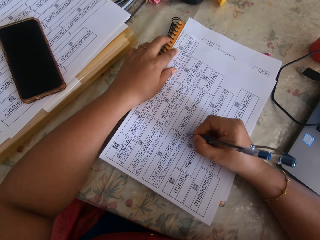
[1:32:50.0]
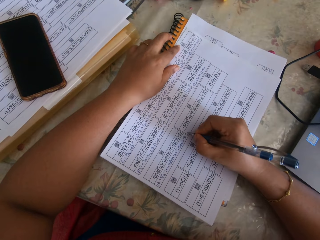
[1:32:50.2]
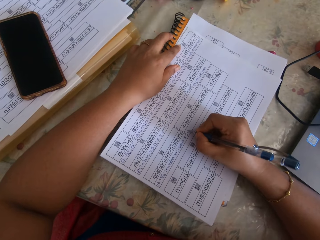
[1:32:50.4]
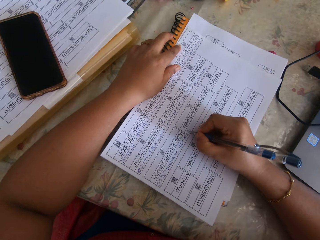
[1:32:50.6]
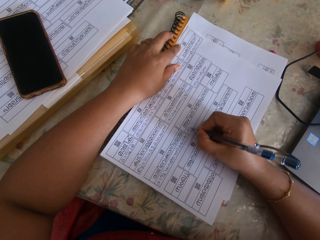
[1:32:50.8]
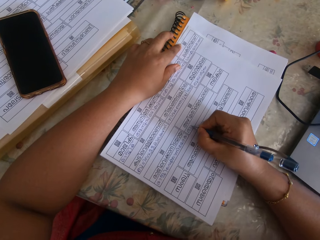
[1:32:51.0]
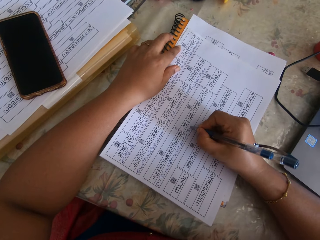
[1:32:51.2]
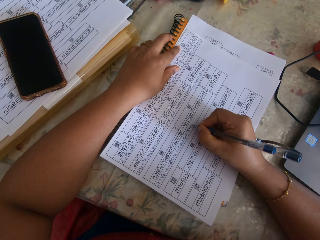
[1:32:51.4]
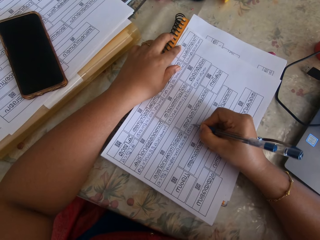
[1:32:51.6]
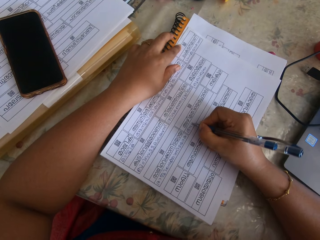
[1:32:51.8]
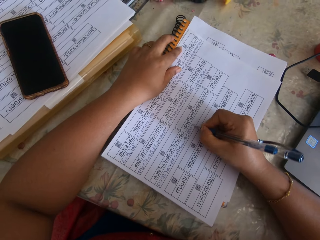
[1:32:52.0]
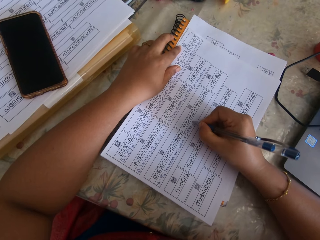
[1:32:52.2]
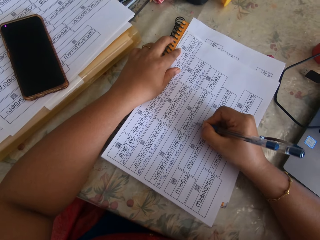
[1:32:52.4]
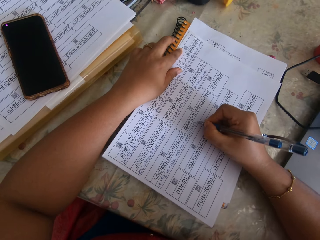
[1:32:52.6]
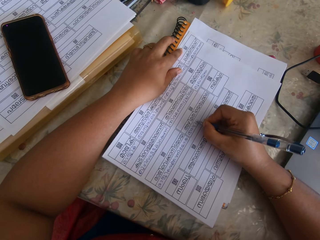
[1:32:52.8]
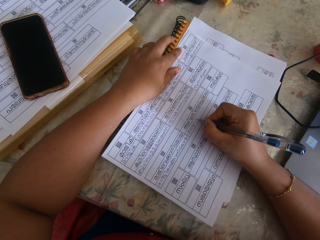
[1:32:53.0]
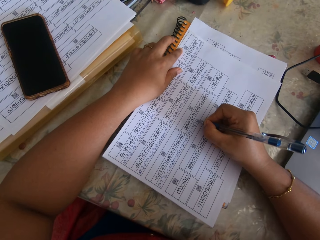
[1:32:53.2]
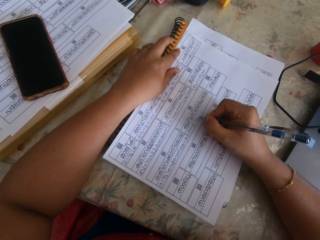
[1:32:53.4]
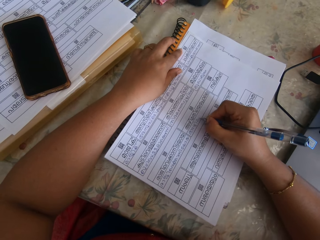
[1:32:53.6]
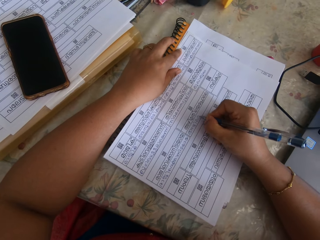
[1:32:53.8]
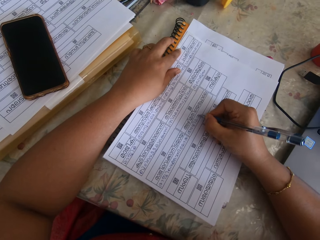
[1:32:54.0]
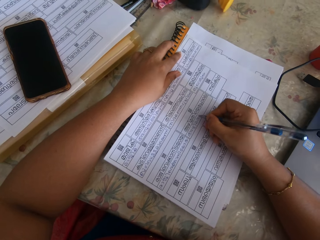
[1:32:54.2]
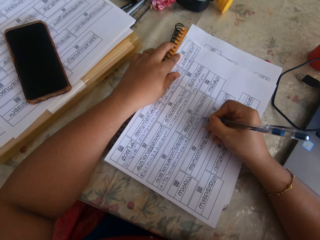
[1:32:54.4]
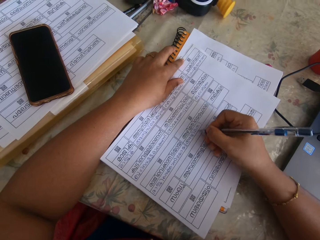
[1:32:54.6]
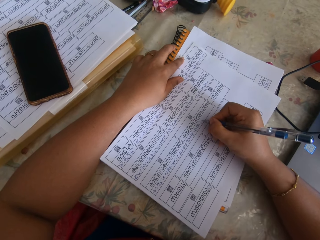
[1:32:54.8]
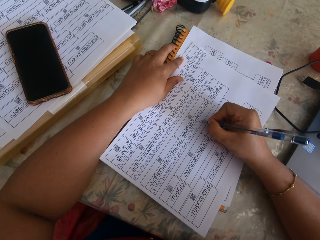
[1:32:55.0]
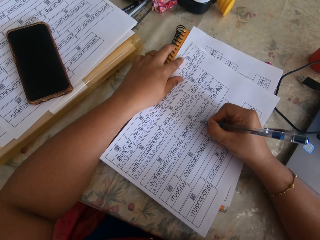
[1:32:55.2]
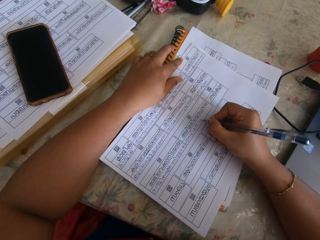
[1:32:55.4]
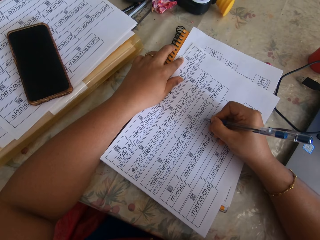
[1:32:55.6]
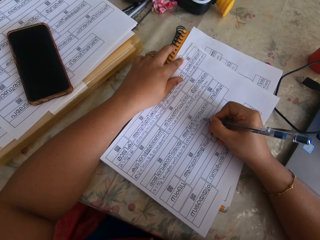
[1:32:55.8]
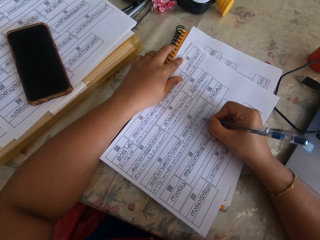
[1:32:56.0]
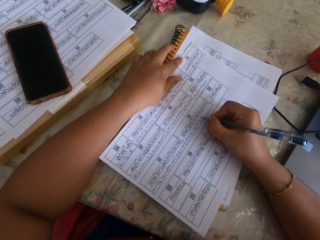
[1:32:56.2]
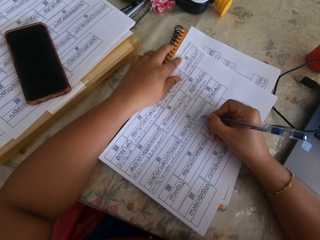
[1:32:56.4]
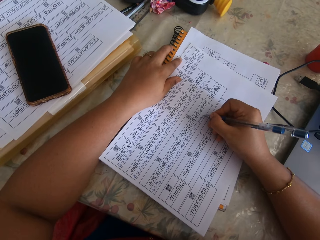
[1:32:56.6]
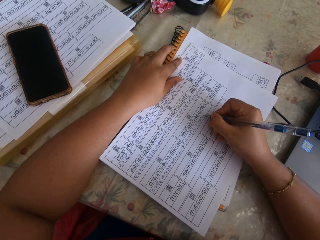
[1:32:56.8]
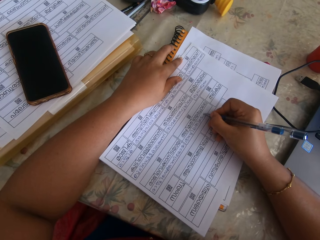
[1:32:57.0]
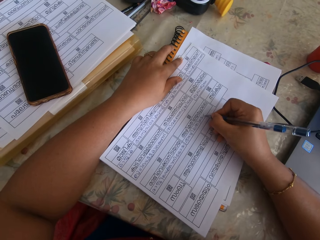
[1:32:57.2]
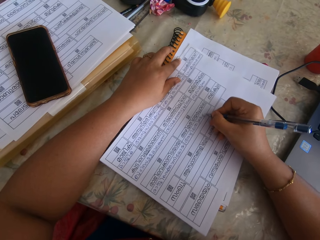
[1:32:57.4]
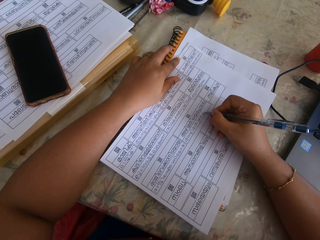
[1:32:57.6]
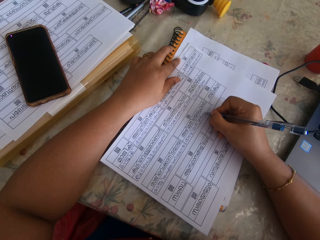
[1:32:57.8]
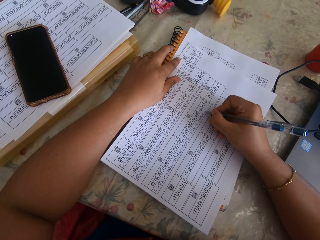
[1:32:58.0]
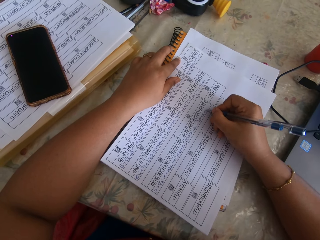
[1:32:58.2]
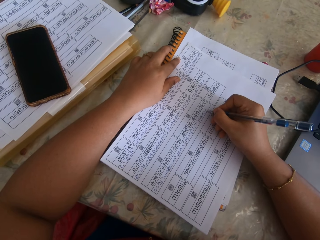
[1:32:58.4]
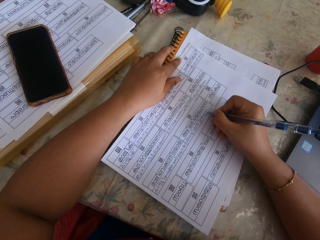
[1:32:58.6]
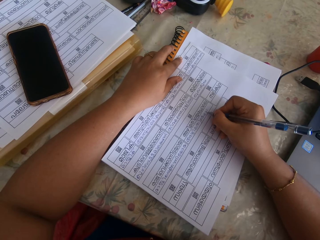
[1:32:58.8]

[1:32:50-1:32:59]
The camera wearer moves the piece of paper on the table with her right hand. She writes on the piece of paper with the pen in her right hand.

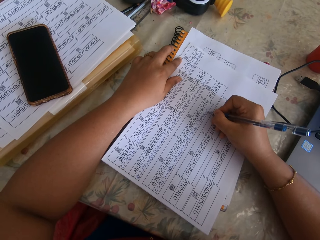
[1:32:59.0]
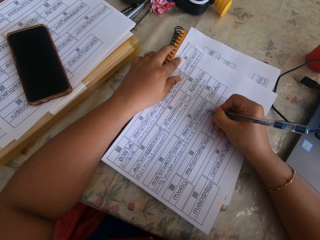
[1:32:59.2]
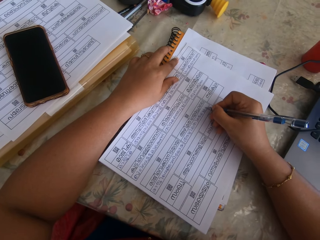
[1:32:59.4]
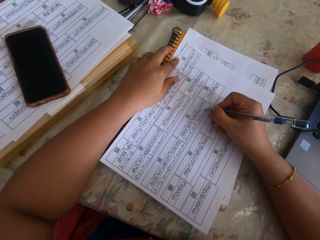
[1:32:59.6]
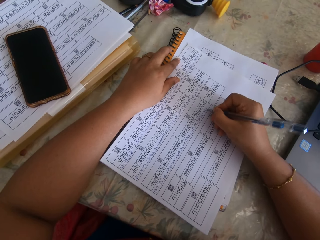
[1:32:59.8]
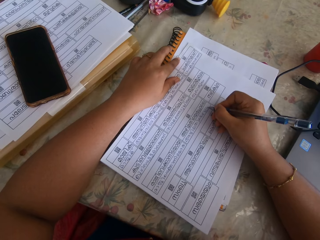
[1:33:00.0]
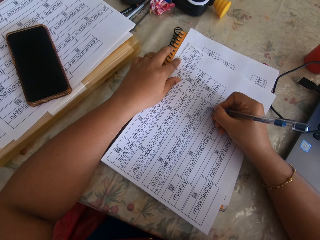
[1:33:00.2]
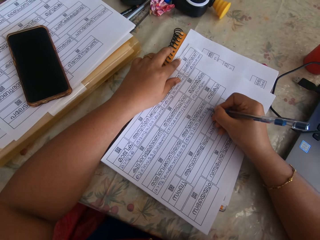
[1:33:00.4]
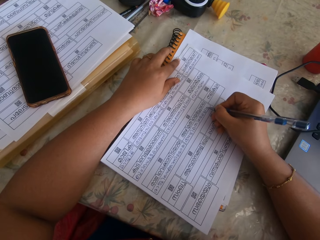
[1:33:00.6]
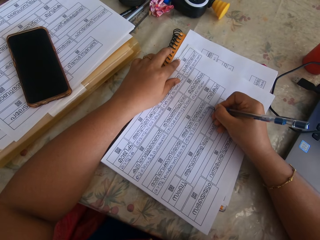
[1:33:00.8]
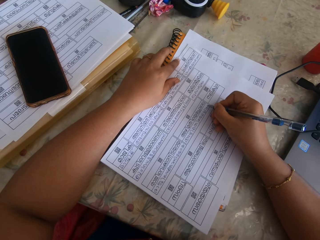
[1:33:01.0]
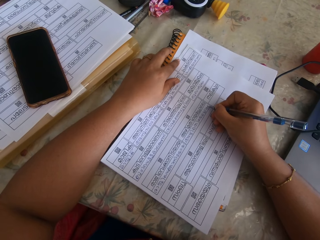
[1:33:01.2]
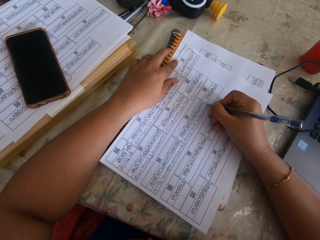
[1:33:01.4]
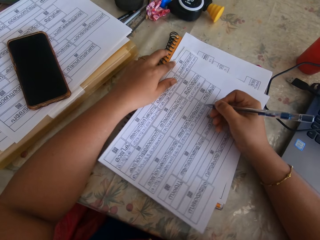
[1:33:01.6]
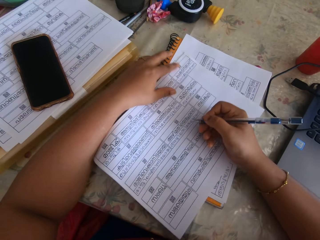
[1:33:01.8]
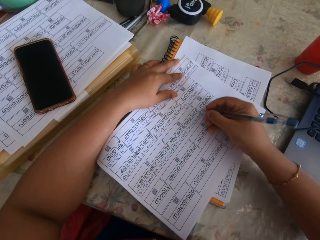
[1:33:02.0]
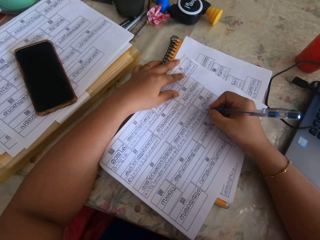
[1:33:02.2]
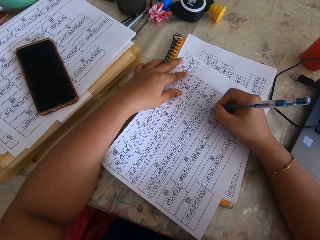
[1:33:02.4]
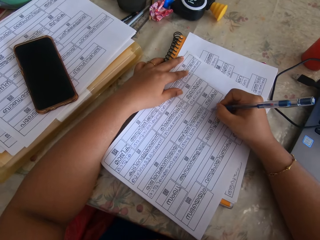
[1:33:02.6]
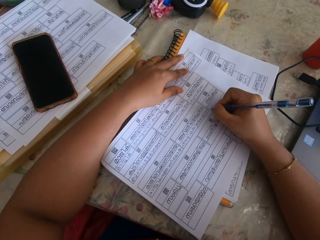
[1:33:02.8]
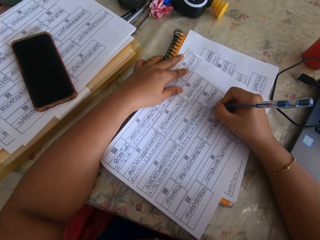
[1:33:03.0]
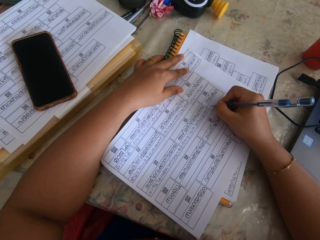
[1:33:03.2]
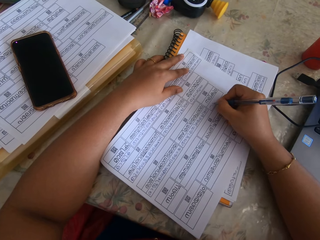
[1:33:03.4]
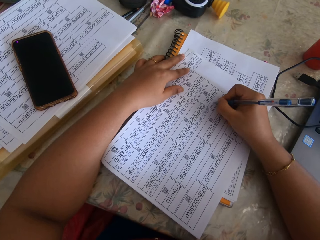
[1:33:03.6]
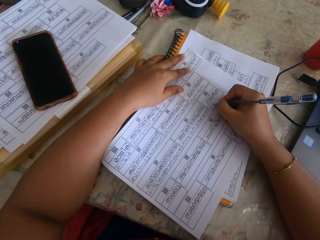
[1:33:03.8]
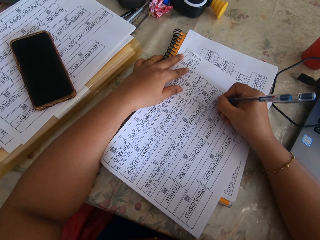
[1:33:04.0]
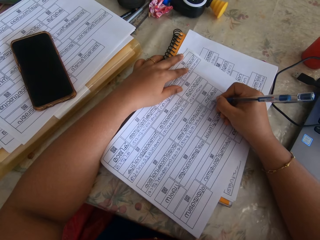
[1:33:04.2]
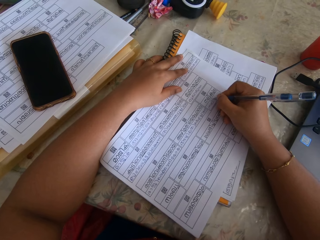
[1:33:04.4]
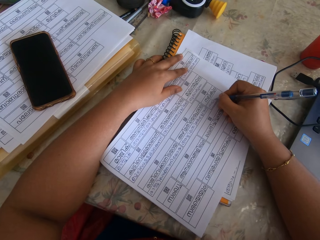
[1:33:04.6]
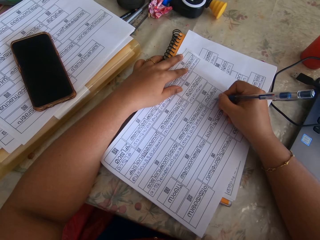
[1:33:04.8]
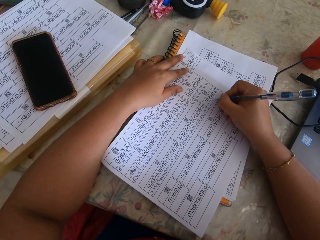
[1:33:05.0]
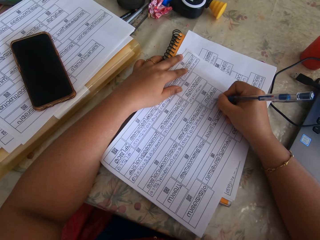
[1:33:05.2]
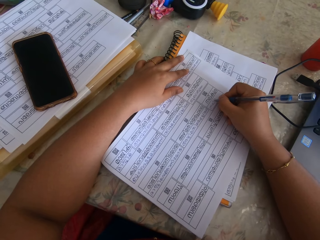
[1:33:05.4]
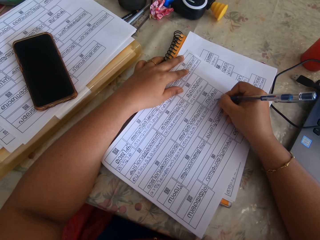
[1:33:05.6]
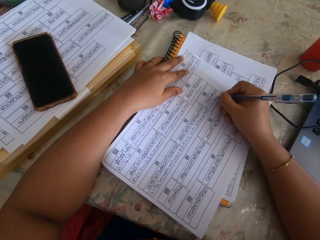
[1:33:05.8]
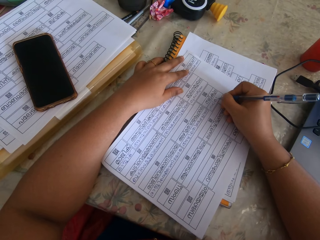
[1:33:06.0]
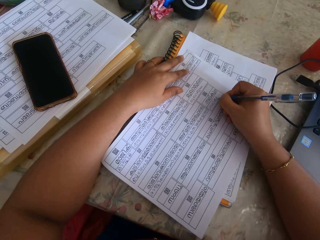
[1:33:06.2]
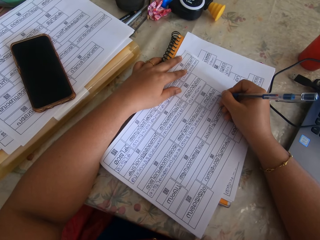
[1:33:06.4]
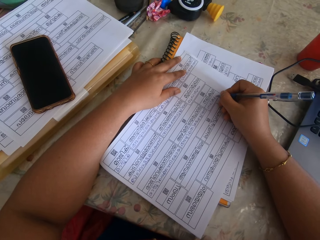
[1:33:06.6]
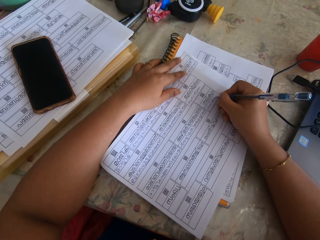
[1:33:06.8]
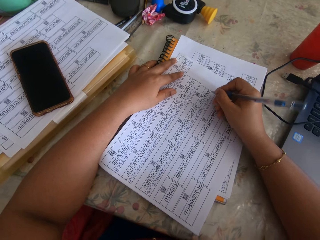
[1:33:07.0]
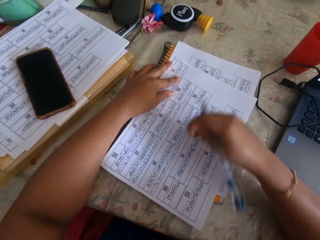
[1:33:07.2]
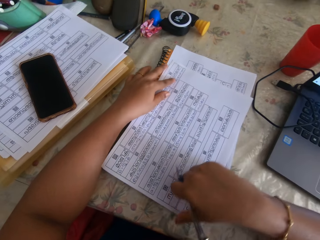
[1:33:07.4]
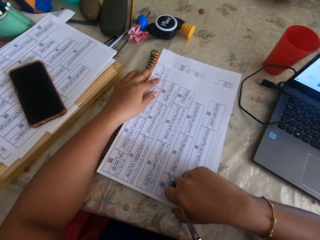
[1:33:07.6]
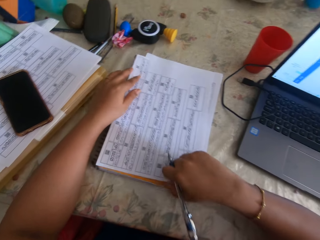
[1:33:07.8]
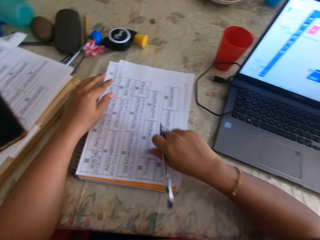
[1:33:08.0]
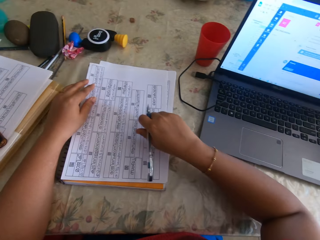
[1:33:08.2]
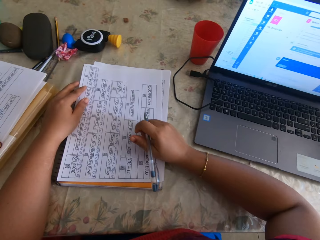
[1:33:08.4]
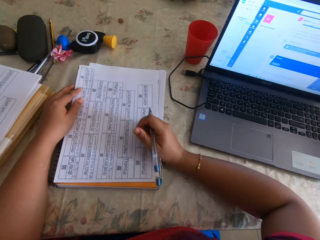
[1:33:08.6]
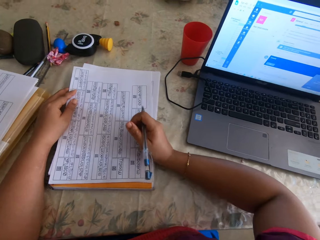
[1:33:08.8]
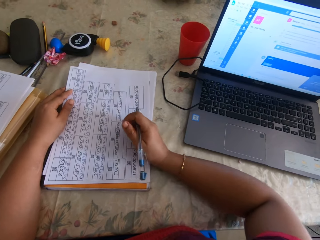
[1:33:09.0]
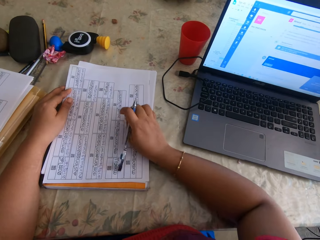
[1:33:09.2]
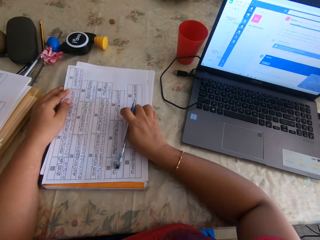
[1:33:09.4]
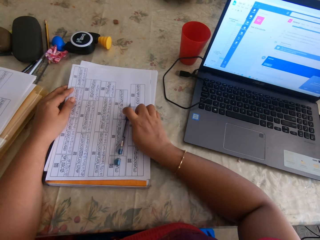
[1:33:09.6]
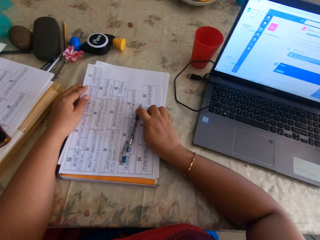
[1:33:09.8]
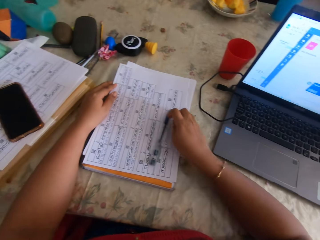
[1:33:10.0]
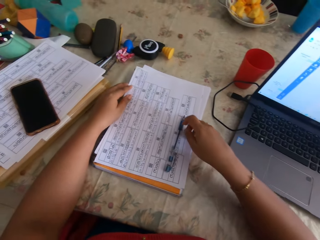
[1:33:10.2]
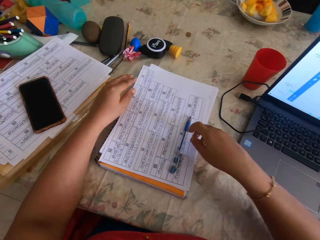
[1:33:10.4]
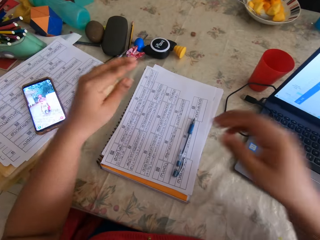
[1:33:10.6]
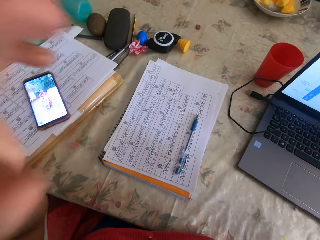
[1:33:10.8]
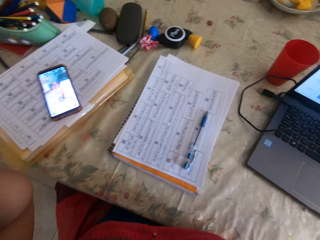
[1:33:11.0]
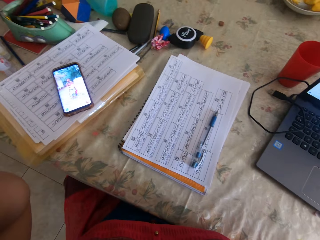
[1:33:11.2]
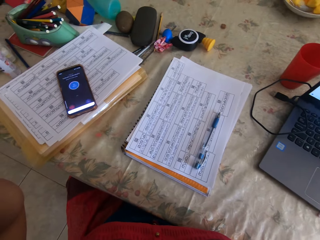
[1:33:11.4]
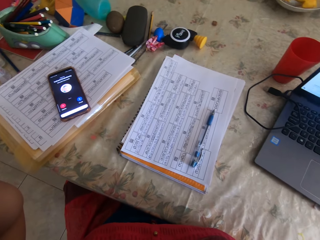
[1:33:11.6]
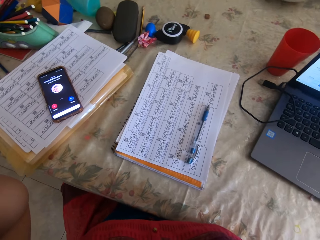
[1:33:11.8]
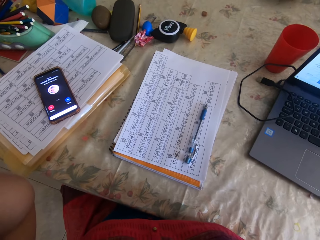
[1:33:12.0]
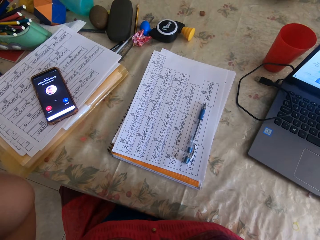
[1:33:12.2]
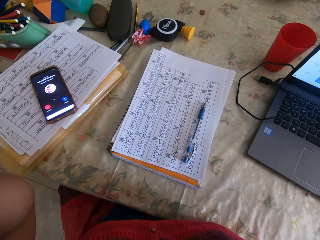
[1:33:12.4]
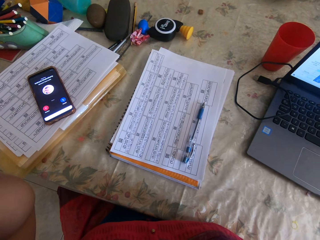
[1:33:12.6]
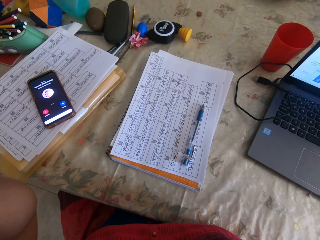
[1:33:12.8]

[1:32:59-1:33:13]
The camera wearer moves the piece of paper on the table with her right hand. She places her left hand on the piece of paper on the table. She writes on the piece of paper with the pen in her right hand. She lifts her right hand from the piece of paper on the table. She moves the piece of paper on the table with her right hand. She lifts her right hand from the piece of paper on the table. She places her right hand on the piece of paper on the table. She adjusts the pieces of paper on the table with her right hand. She drops the pen on the piece of paper on the table with her right hand. She lifts her right hand from the piece of paper on the table. She lifts her left hand from the piece of paper on the table. She holds the camera.
